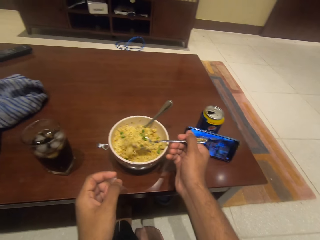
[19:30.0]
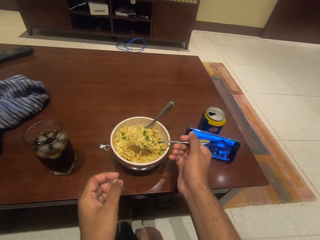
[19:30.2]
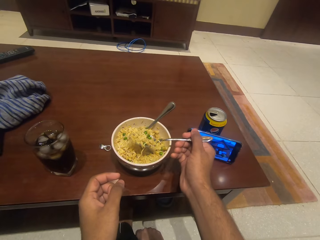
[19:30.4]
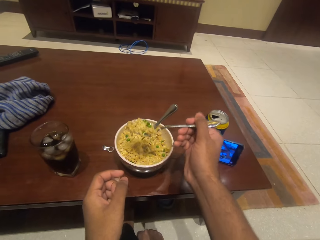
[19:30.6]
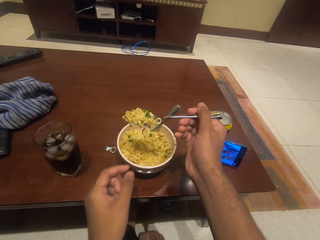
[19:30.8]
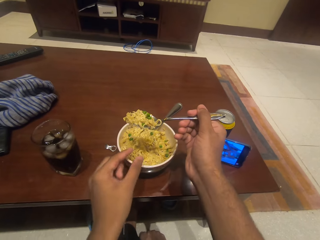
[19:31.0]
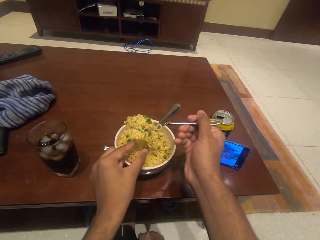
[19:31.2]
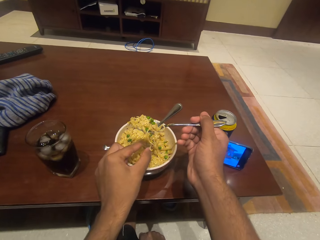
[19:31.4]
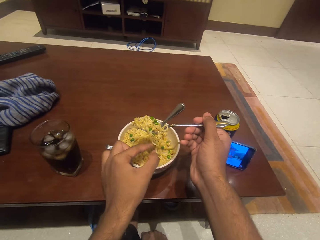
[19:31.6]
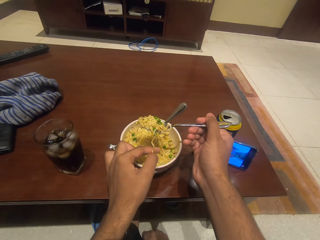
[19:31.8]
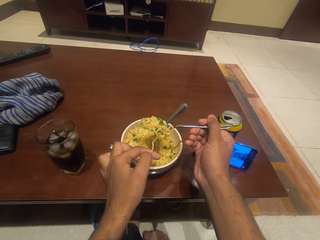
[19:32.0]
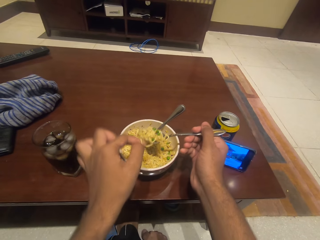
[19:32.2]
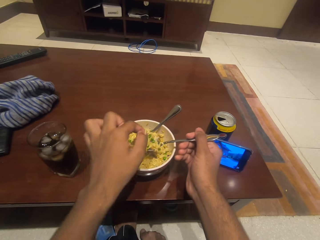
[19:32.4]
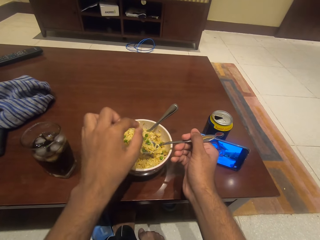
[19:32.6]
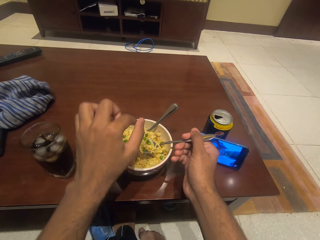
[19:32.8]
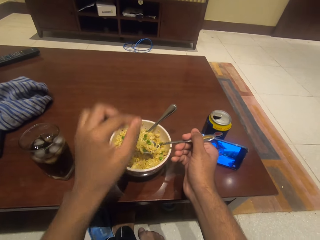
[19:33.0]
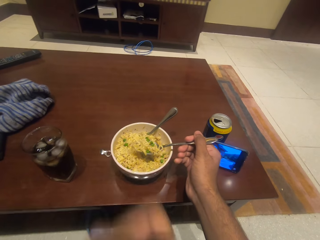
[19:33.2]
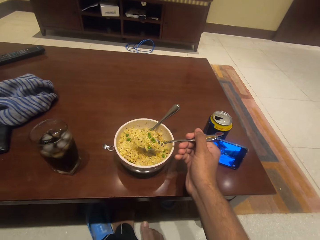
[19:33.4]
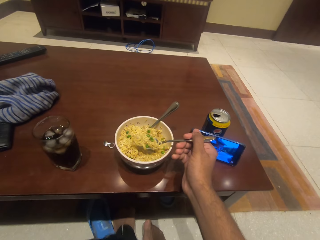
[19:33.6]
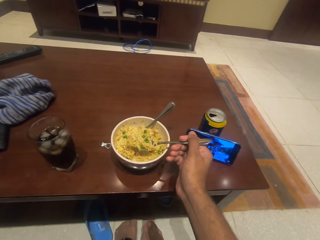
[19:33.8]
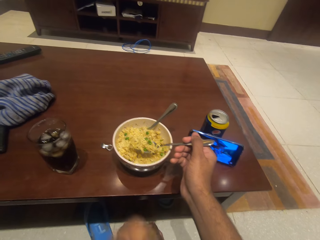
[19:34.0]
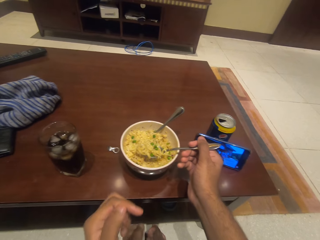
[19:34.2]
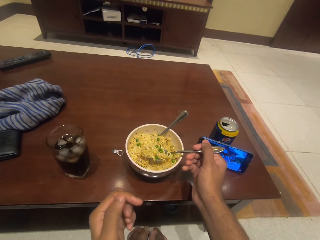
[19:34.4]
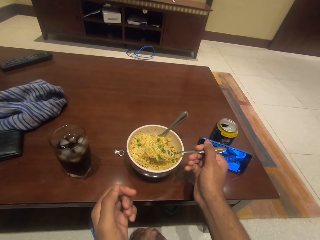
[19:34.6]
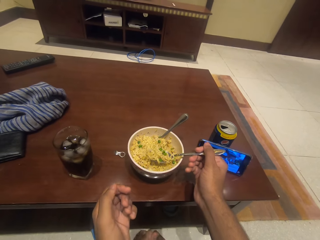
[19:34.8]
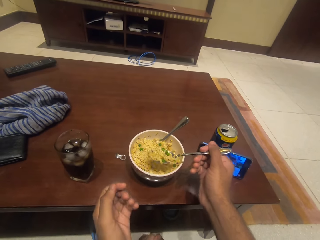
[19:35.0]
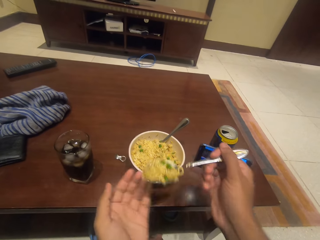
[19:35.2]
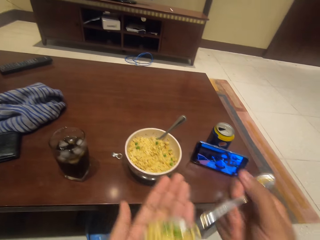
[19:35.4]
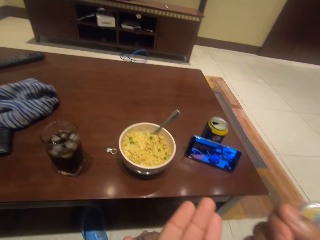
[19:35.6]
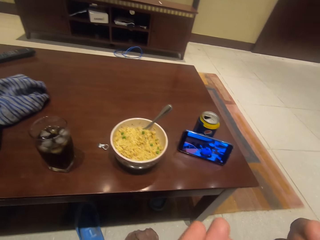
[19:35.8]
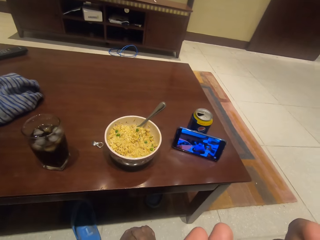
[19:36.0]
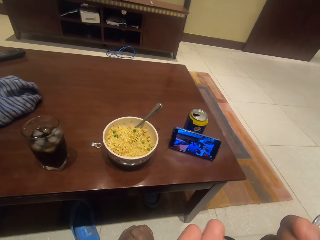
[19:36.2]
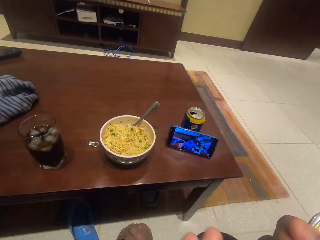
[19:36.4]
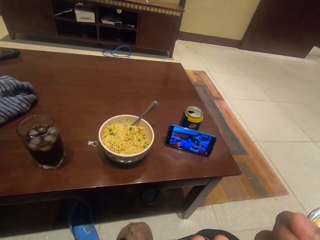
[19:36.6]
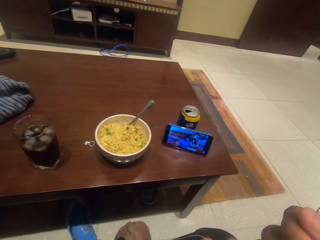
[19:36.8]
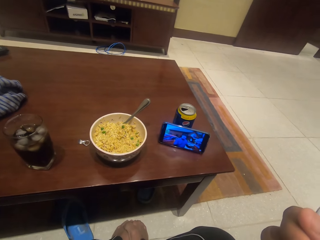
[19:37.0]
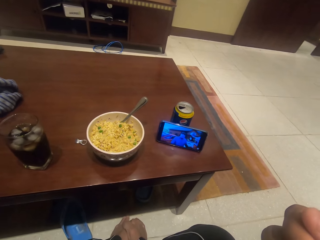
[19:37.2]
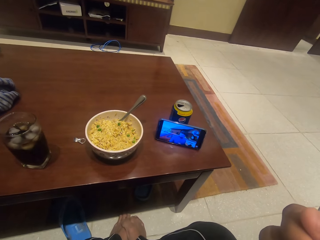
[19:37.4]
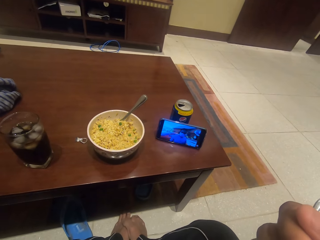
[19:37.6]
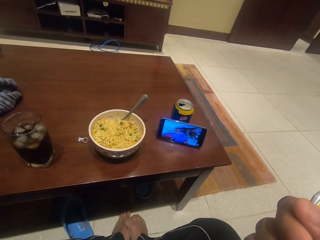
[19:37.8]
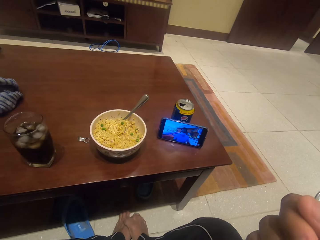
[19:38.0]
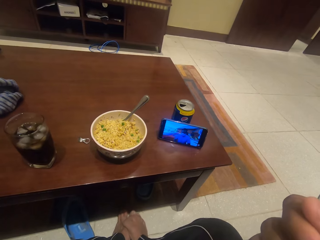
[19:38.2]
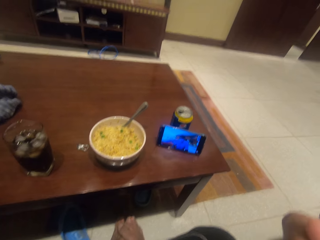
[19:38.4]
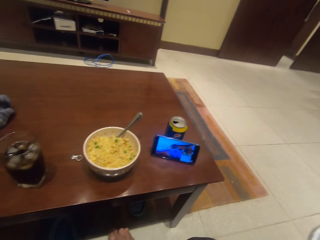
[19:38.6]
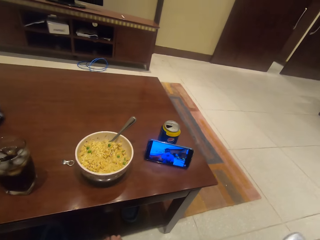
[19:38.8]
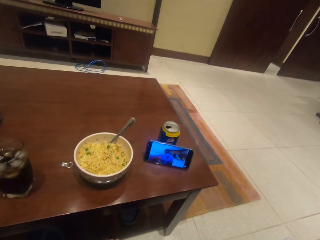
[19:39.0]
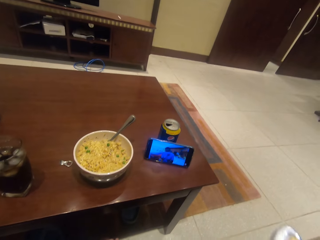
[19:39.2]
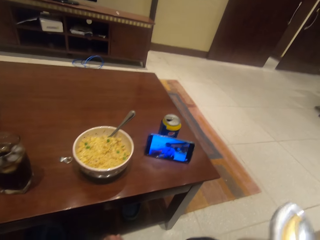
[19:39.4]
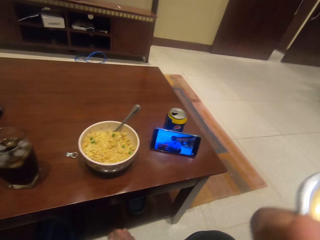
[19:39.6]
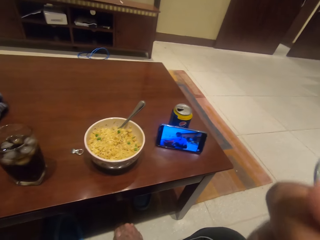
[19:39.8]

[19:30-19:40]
The camera wearer eats noodles. They put the spoon in the bowl.

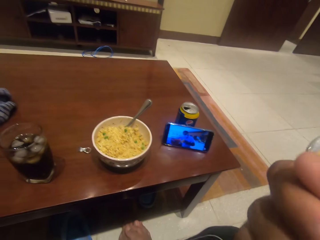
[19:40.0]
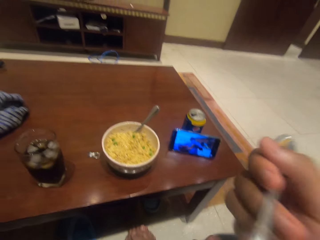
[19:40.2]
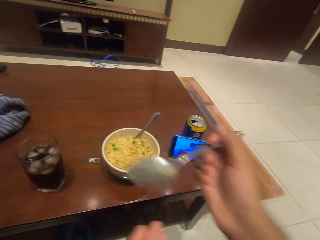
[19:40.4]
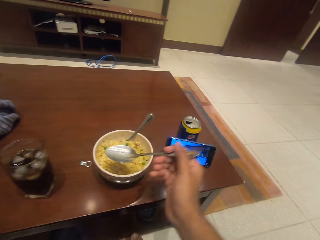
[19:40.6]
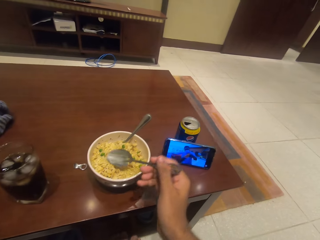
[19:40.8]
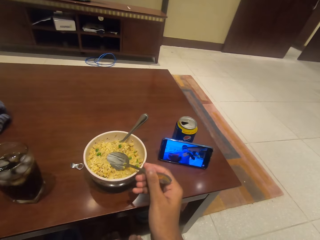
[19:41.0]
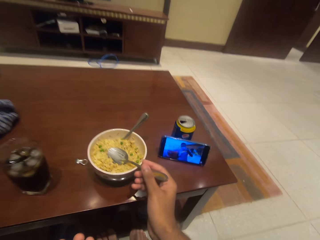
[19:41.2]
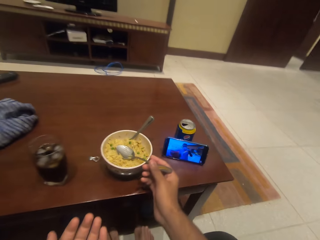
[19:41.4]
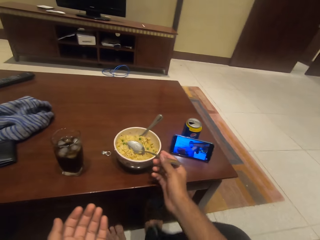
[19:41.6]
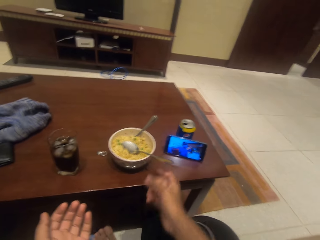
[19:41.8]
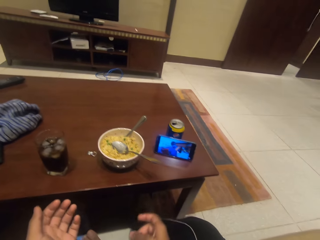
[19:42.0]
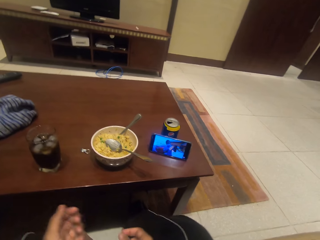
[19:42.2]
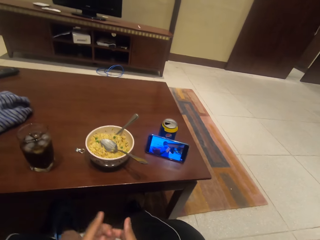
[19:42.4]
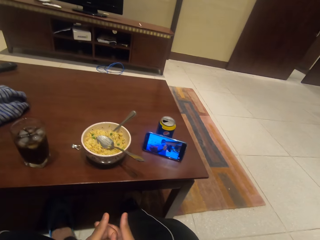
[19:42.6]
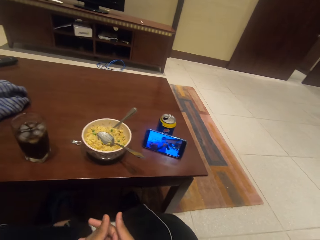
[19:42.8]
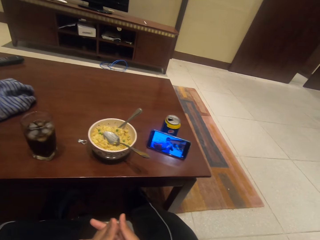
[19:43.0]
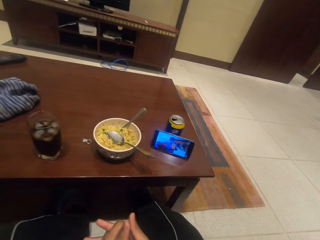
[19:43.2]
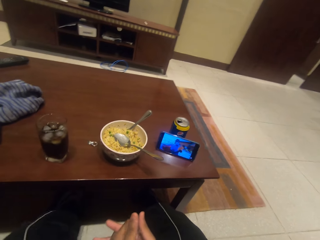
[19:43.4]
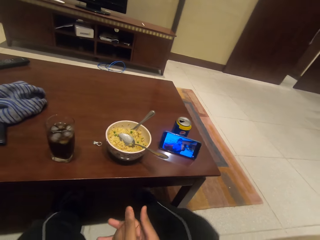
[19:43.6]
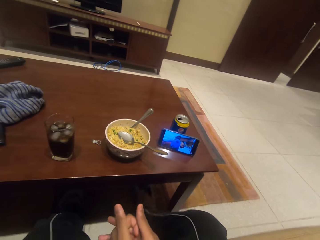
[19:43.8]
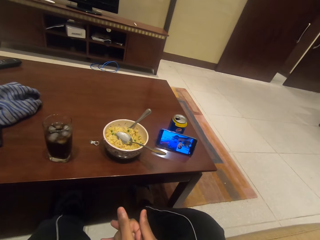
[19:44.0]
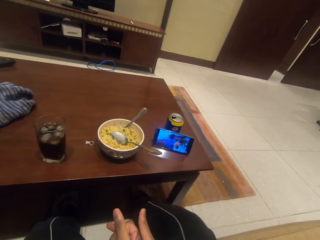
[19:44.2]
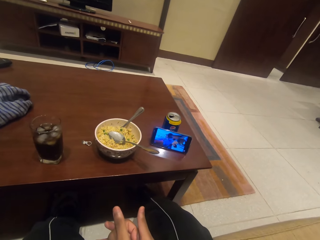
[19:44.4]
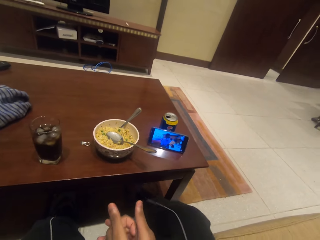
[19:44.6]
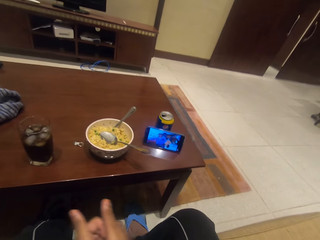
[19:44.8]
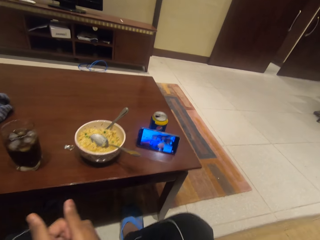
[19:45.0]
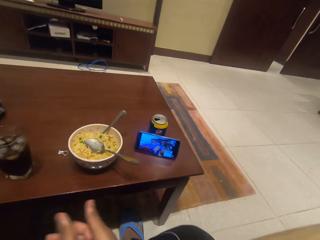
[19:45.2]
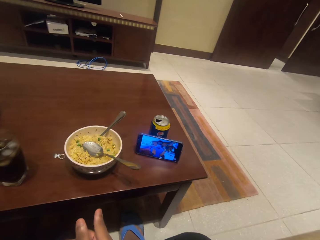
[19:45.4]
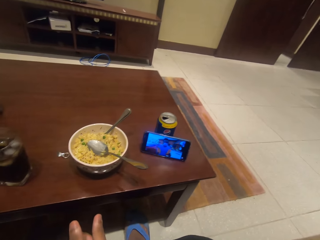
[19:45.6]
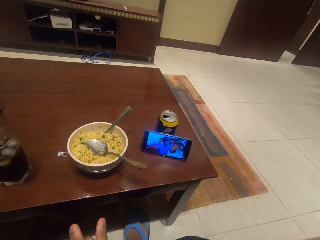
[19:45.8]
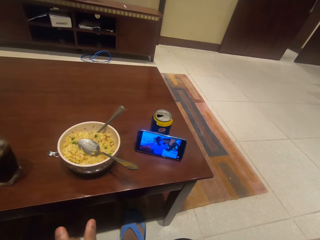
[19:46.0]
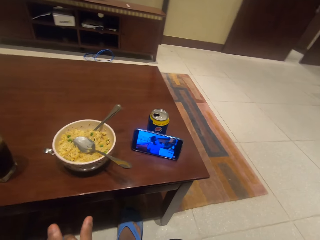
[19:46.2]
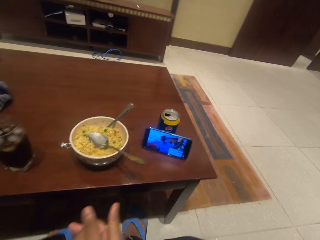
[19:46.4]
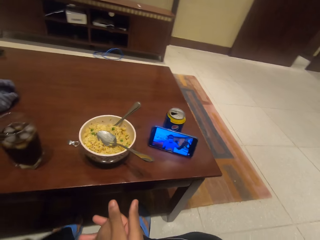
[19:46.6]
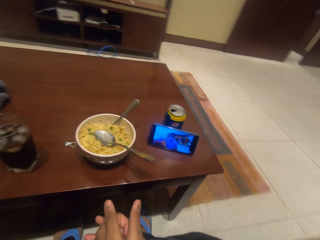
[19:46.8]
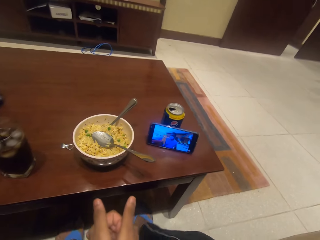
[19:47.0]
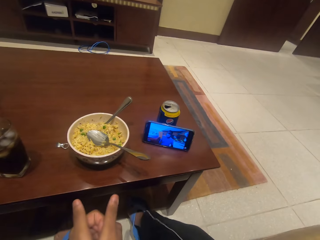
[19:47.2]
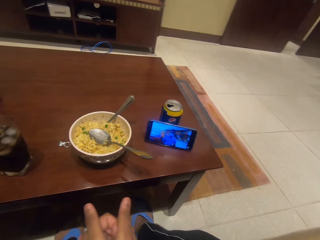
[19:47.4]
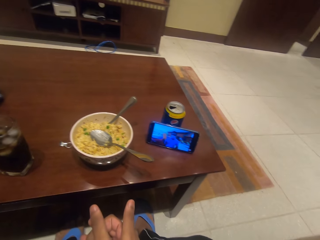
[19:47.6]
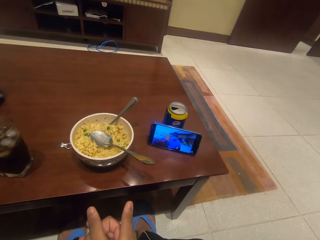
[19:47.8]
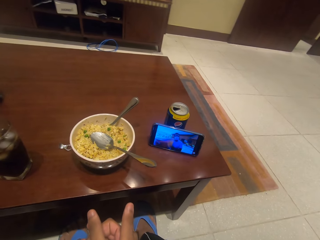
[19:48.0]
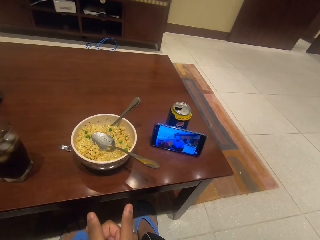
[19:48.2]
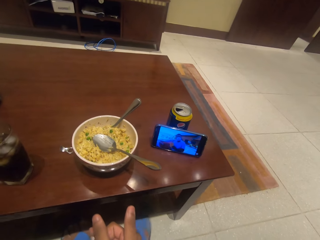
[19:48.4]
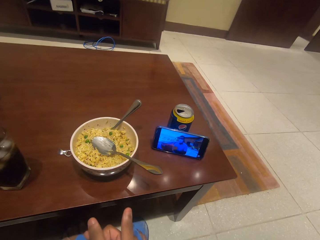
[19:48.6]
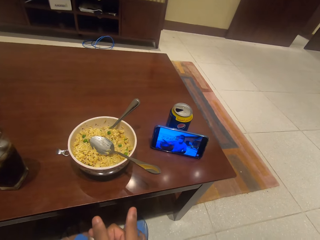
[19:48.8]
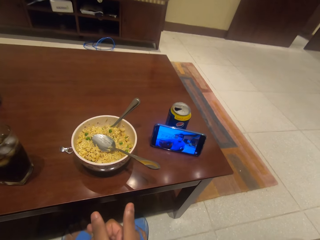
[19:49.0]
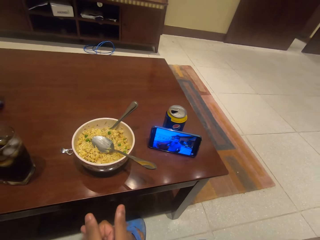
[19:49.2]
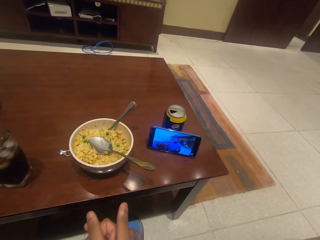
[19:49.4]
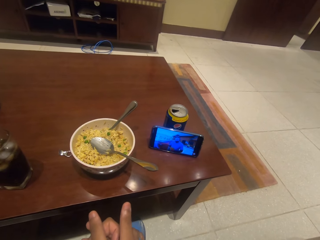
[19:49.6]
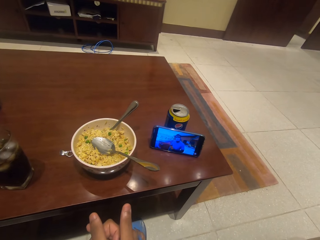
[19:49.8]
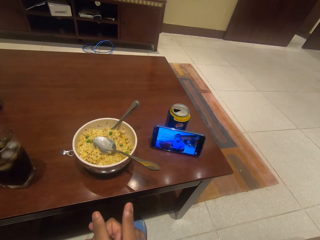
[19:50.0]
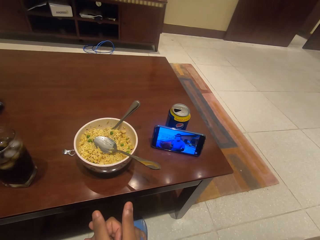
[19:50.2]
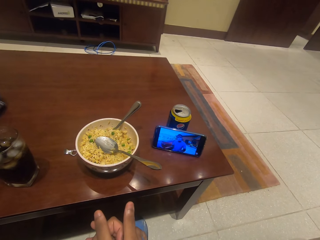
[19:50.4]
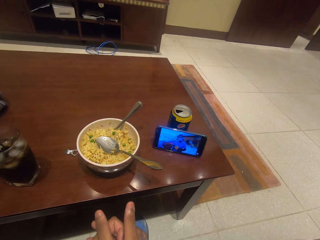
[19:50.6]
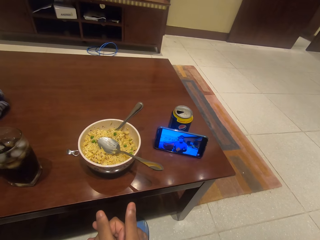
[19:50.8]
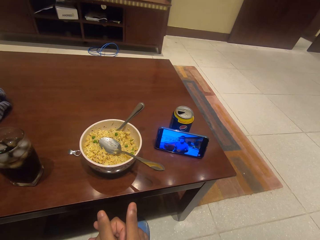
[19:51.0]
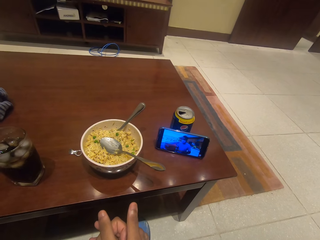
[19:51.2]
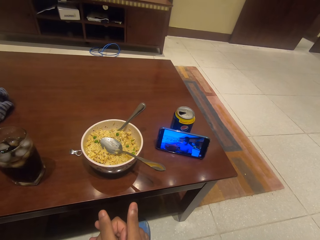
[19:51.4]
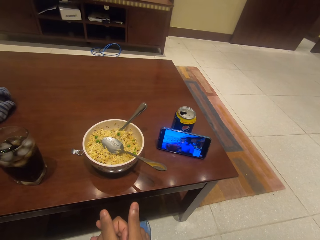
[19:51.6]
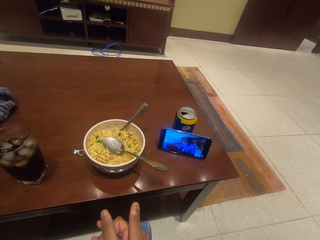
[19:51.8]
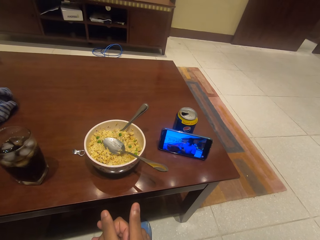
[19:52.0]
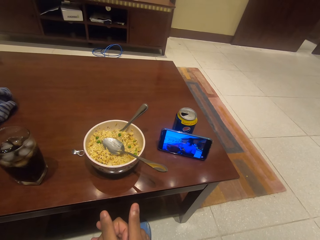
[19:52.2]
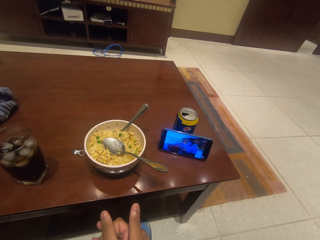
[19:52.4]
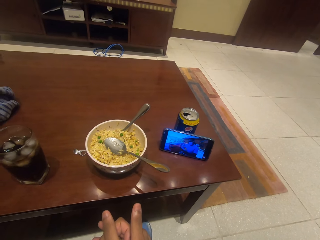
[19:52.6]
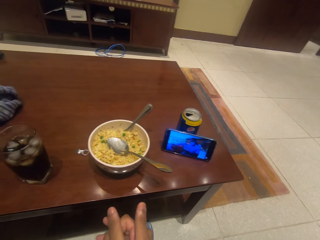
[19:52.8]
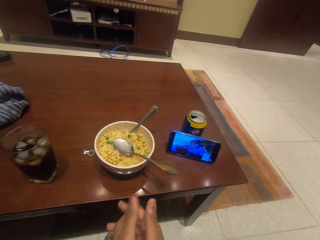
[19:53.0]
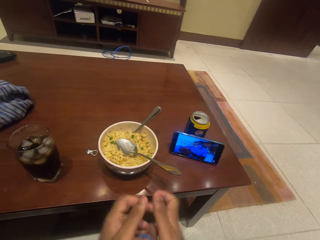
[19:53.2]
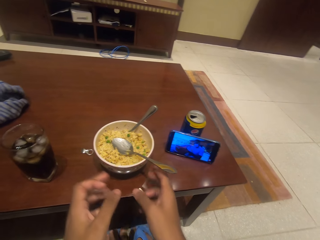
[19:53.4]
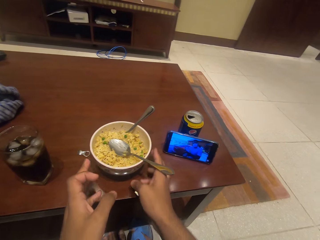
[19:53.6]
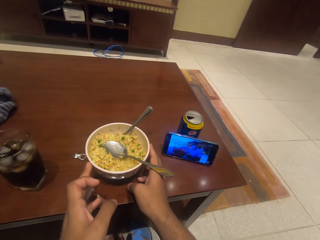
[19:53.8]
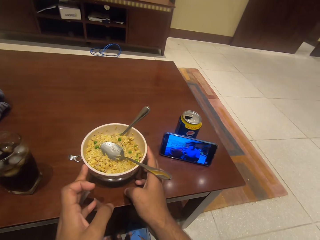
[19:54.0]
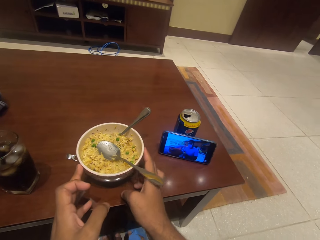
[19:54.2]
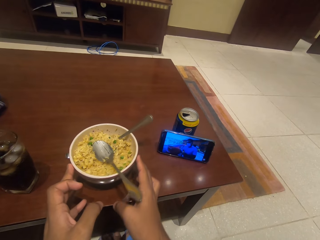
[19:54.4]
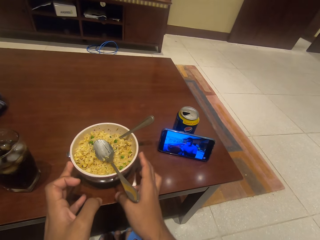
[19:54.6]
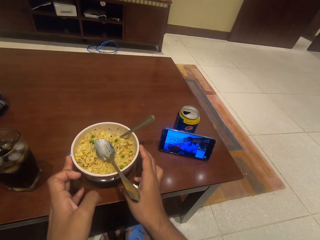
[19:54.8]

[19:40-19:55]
The camera wearer eats the noodle with the spoon.
